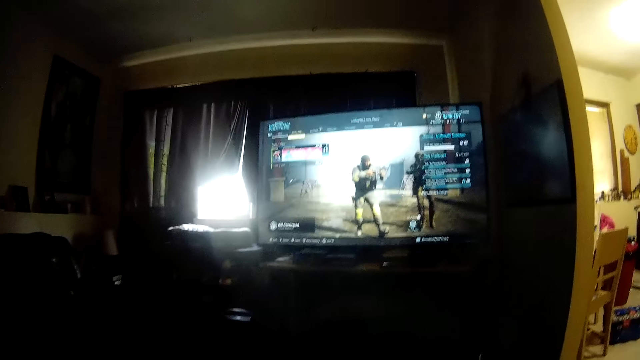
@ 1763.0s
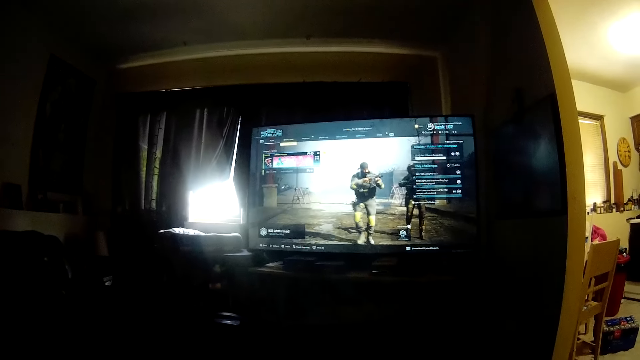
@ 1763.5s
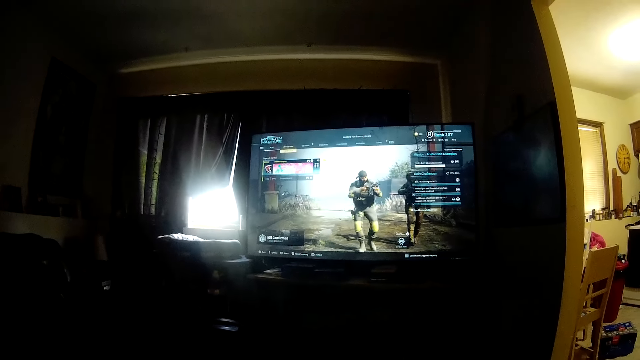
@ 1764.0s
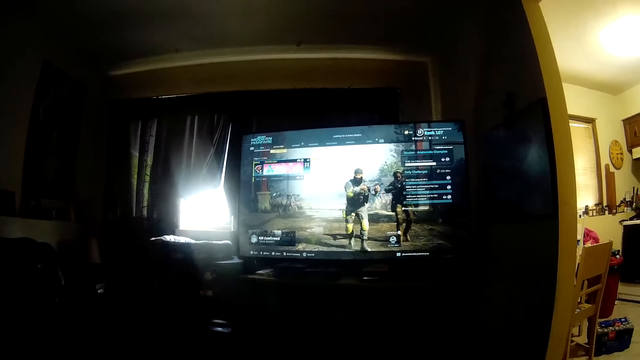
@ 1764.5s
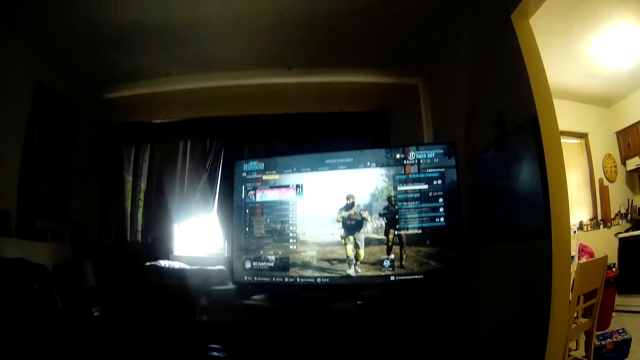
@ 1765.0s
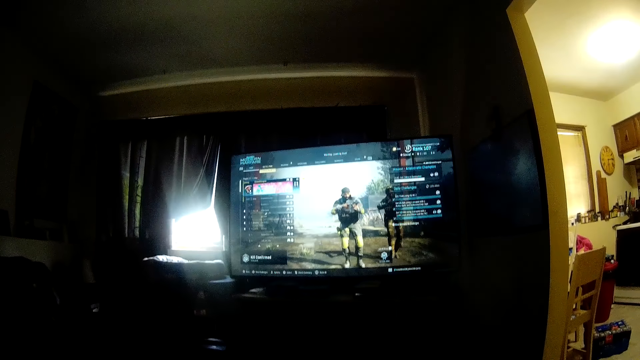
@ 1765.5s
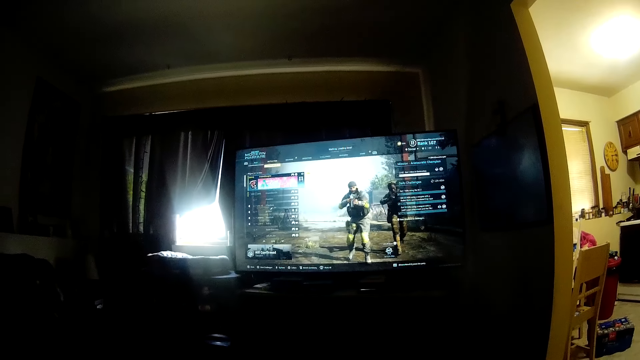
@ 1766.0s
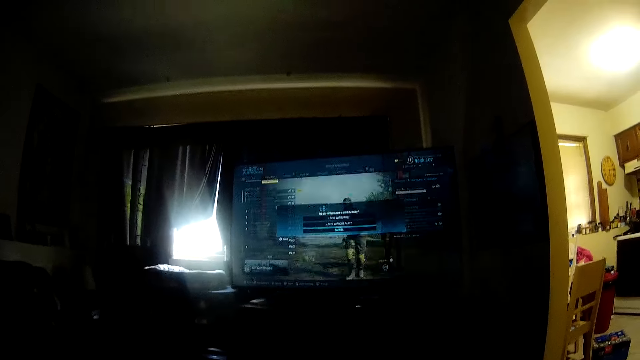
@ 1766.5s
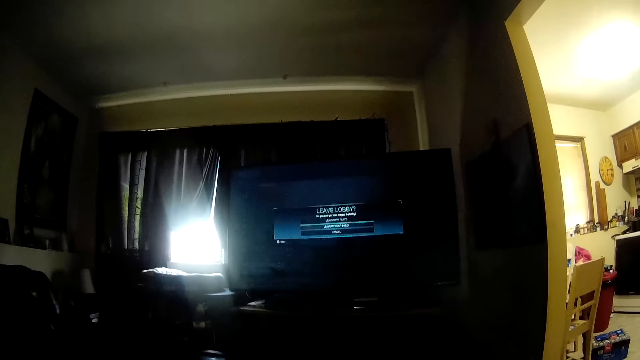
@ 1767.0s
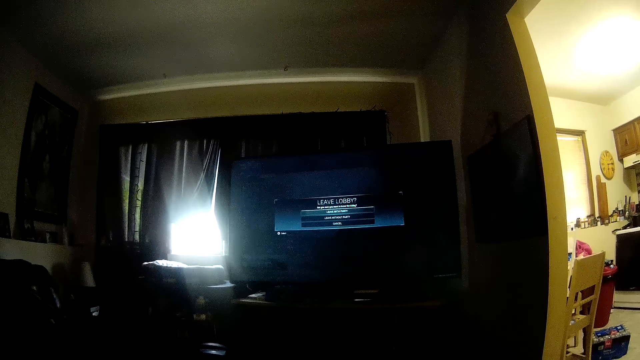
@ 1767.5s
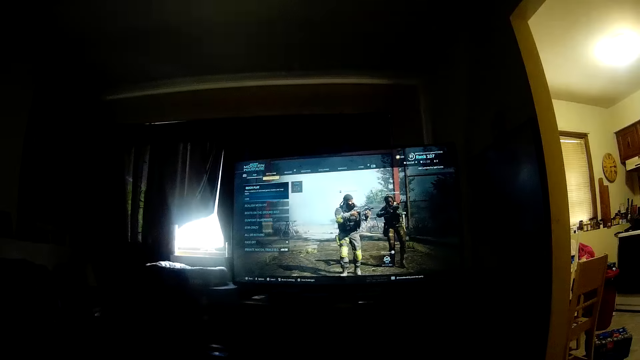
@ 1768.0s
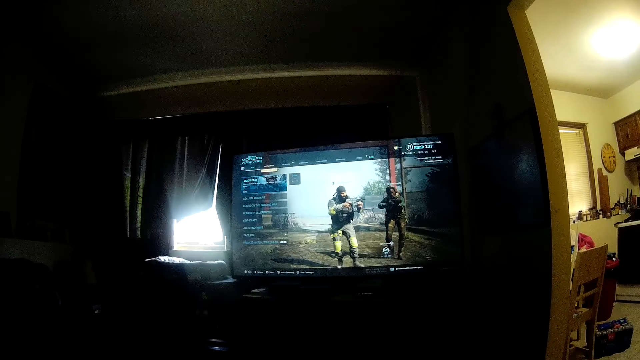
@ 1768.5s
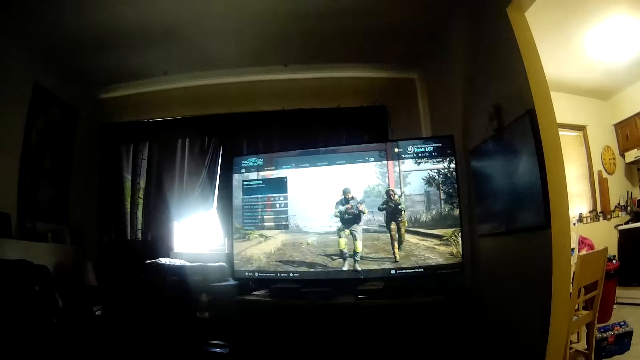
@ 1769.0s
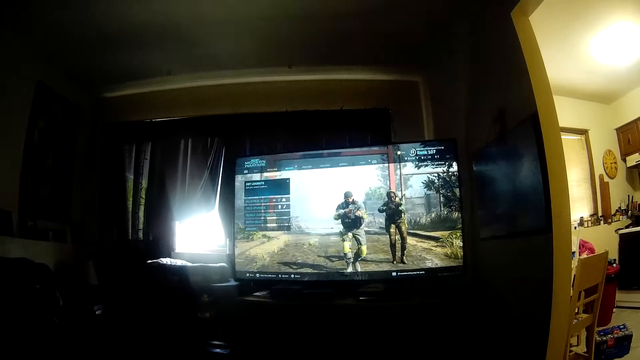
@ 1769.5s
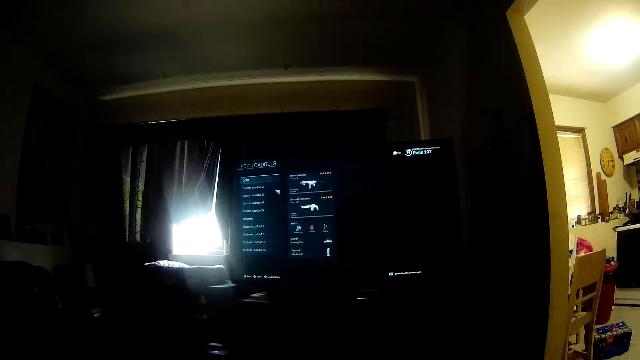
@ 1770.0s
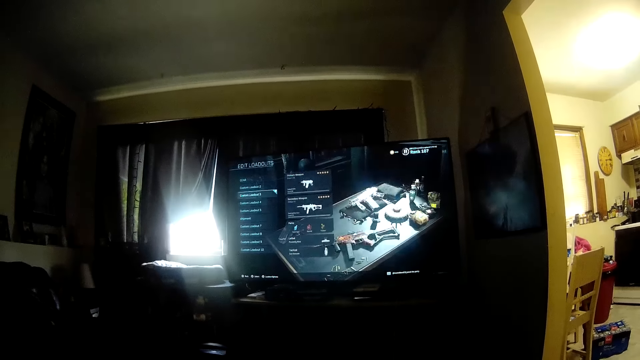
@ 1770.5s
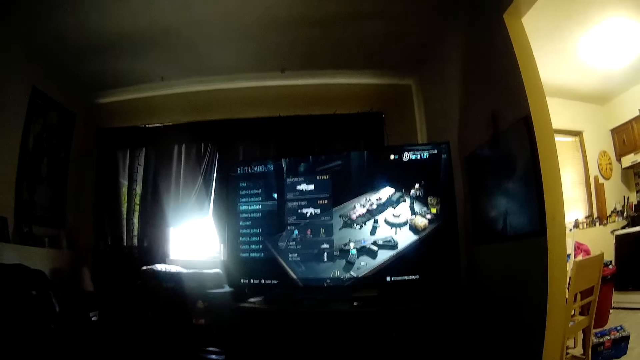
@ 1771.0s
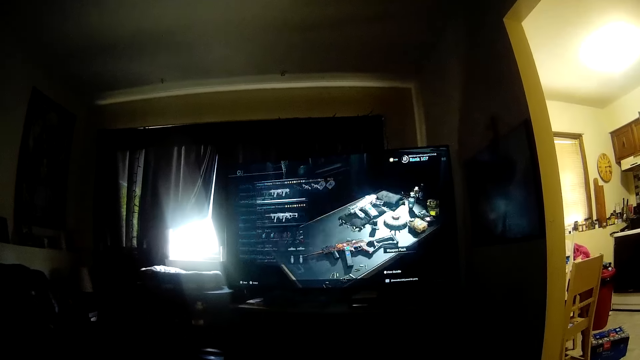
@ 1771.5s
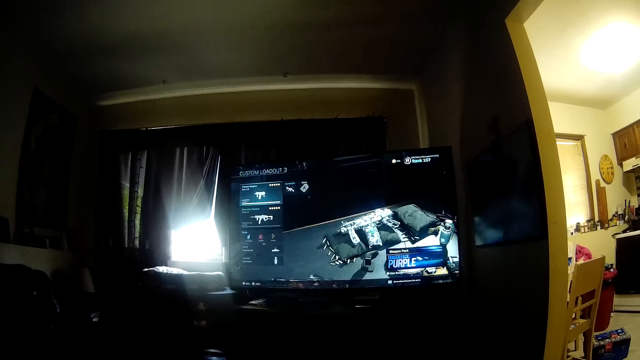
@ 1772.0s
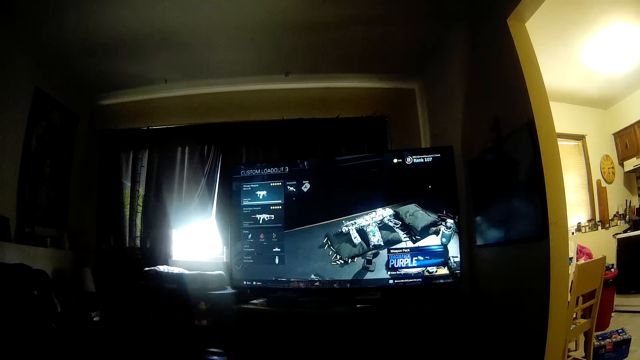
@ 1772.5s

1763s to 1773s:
The camera wearer operates a screen.

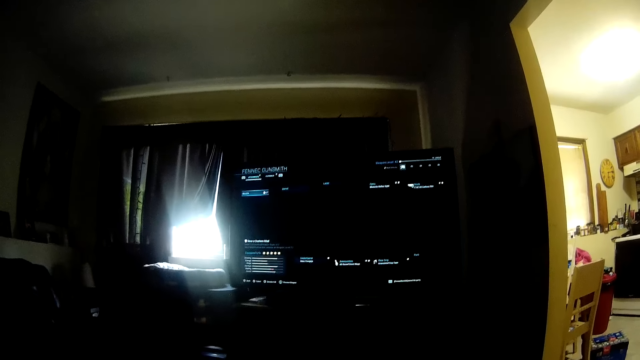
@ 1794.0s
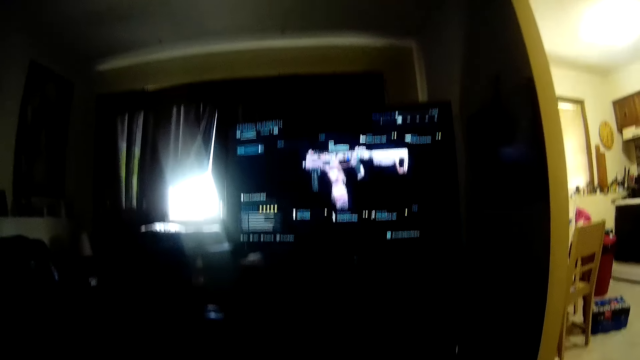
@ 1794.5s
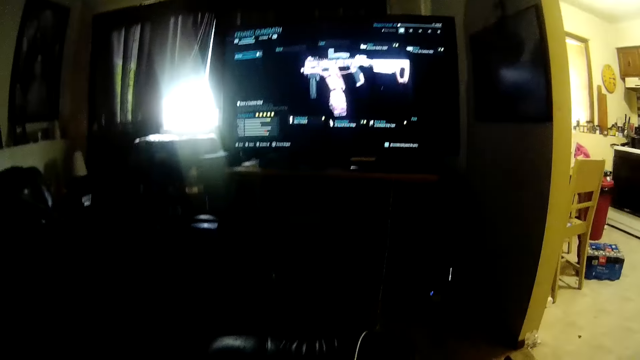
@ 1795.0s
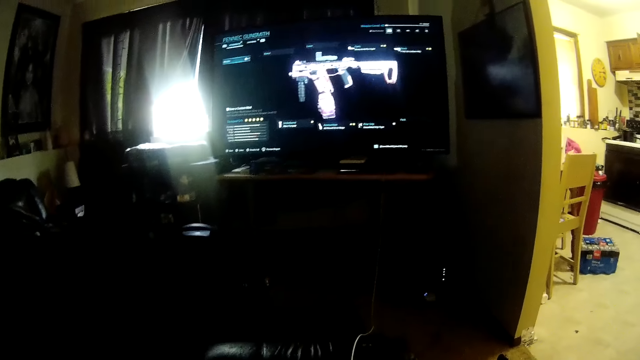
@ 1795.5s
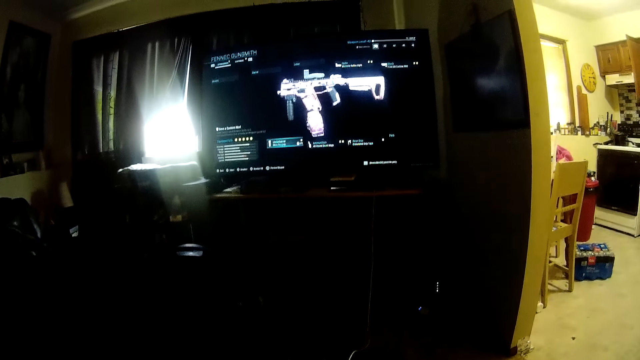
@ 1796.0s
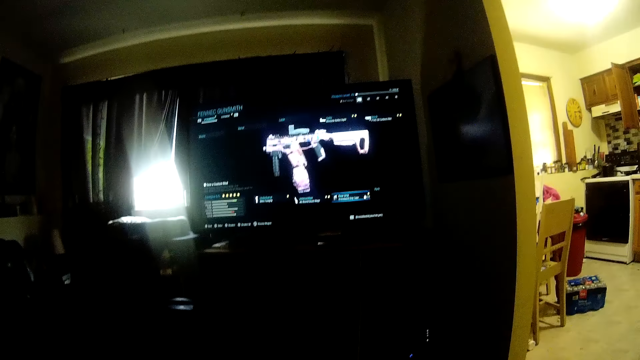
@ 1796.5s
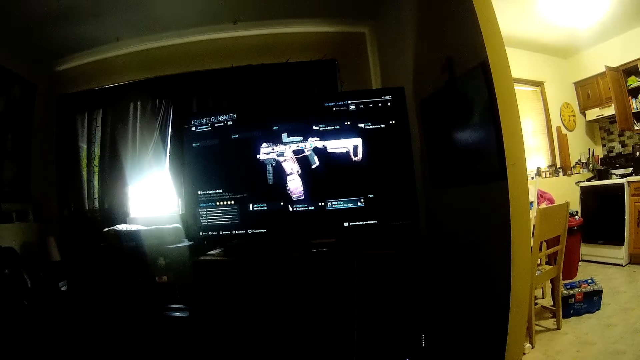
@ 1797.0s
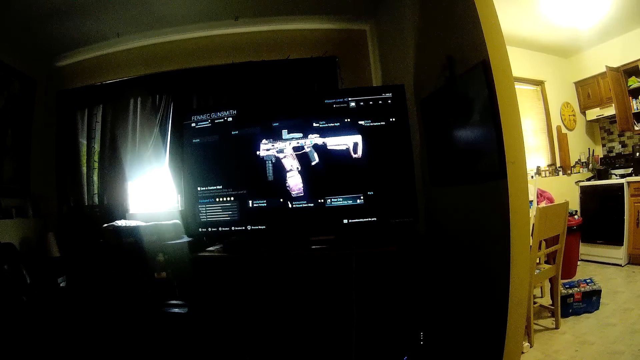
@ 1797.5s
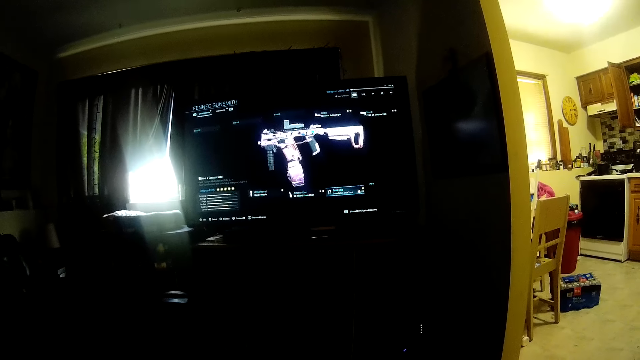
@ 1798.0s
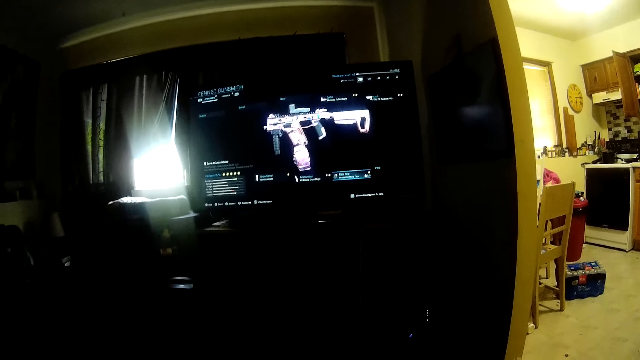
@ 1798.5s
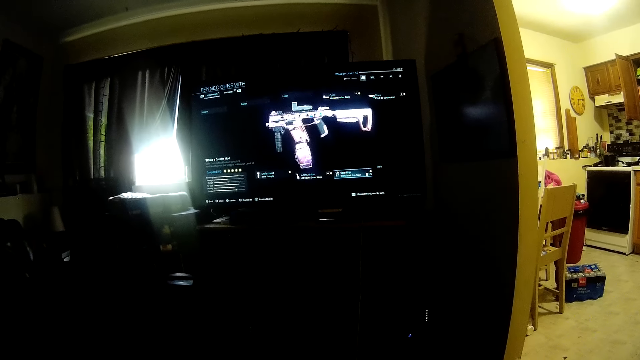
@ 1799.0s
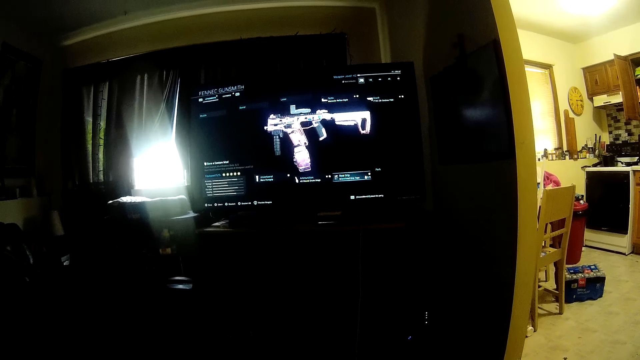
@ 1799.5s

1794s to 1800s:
The camera wearer looks at the screen.
